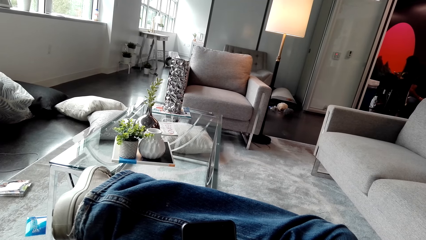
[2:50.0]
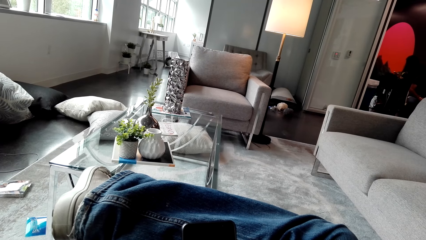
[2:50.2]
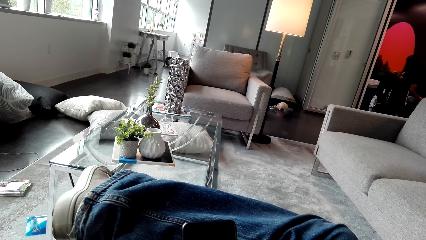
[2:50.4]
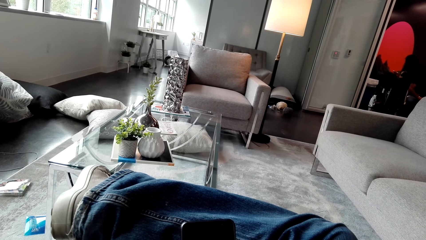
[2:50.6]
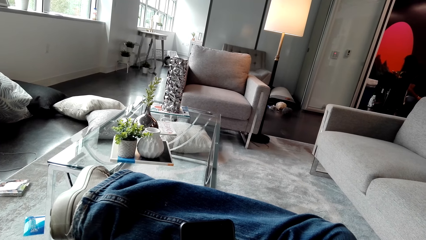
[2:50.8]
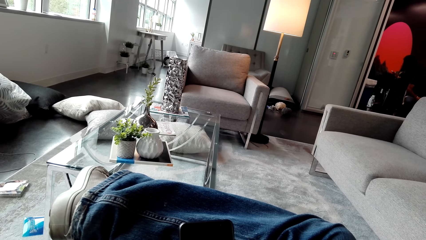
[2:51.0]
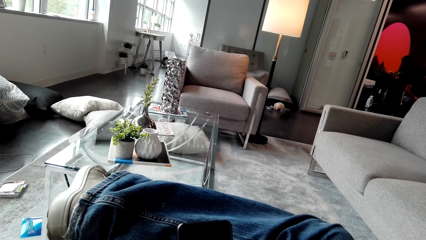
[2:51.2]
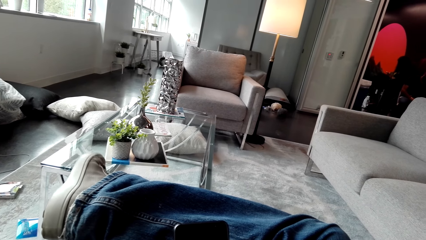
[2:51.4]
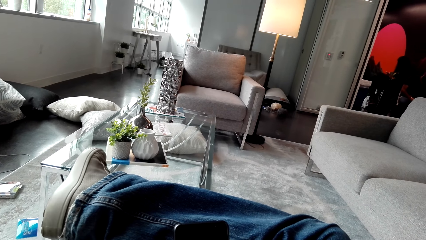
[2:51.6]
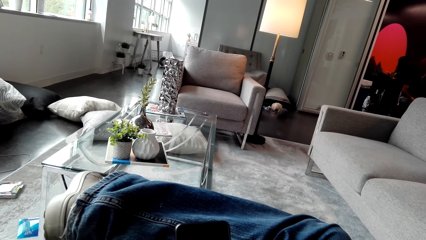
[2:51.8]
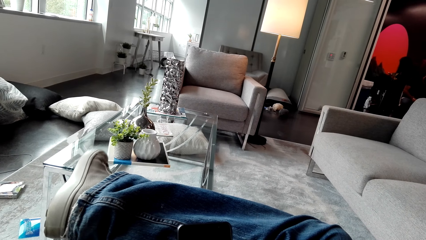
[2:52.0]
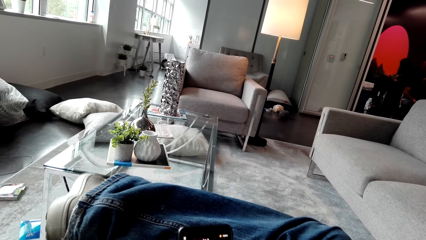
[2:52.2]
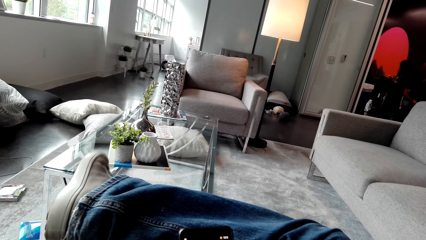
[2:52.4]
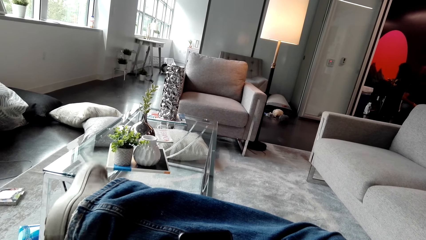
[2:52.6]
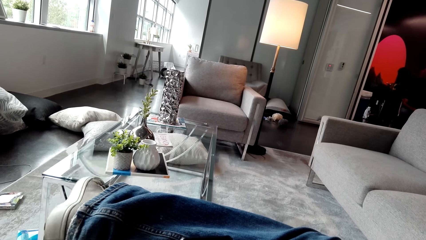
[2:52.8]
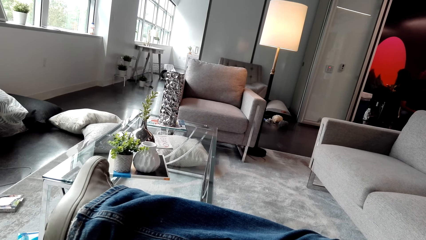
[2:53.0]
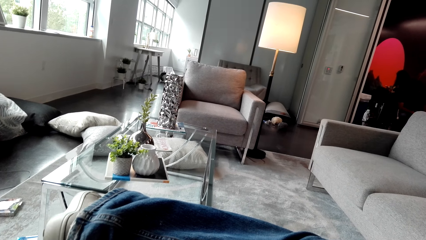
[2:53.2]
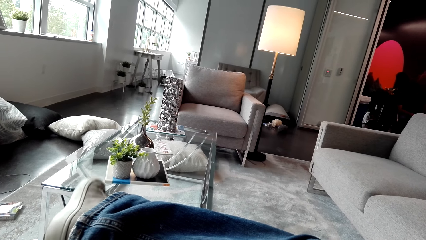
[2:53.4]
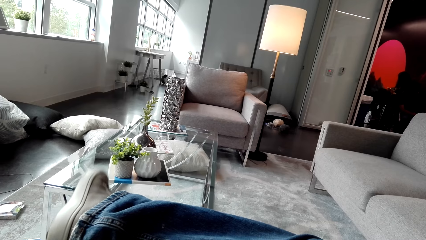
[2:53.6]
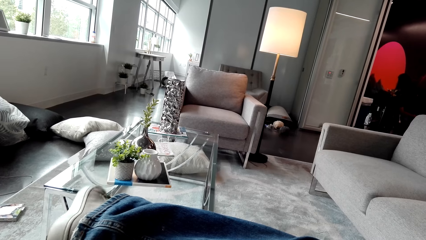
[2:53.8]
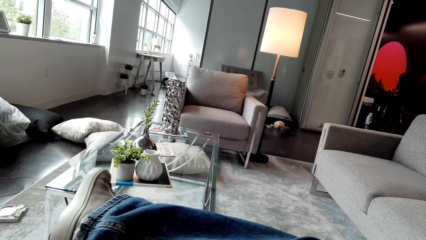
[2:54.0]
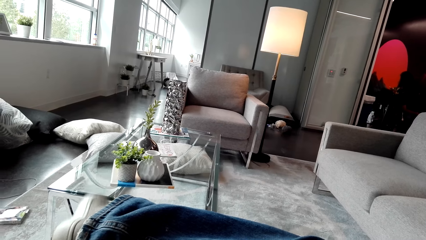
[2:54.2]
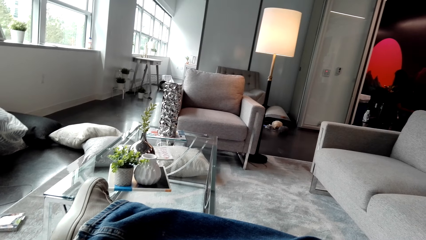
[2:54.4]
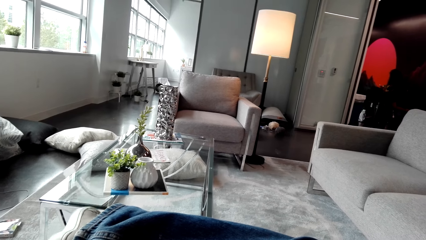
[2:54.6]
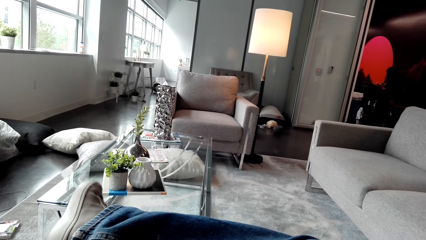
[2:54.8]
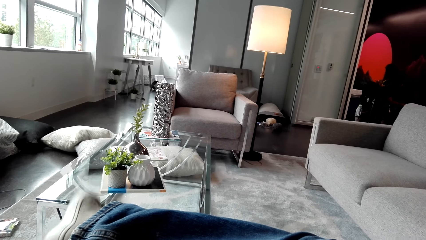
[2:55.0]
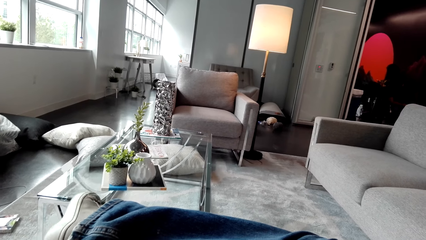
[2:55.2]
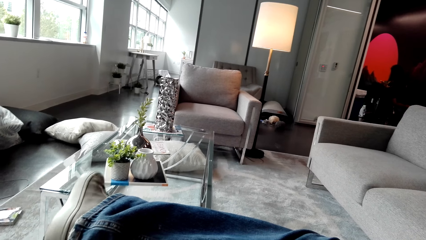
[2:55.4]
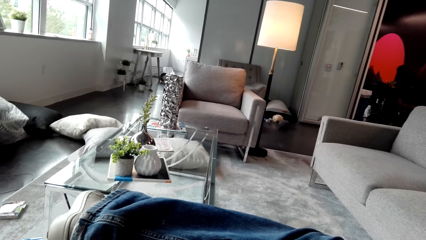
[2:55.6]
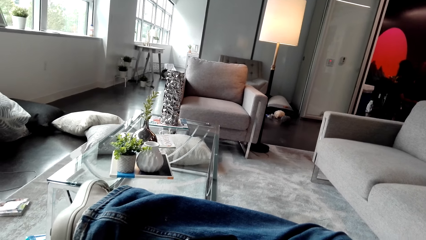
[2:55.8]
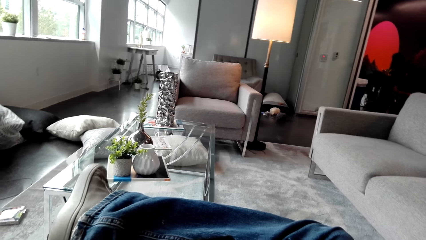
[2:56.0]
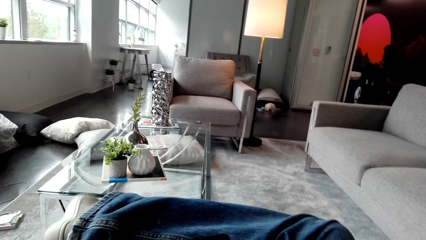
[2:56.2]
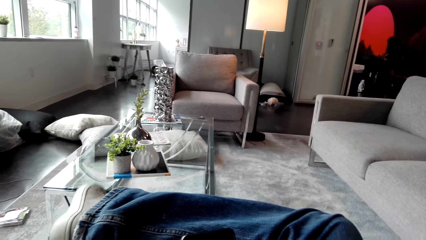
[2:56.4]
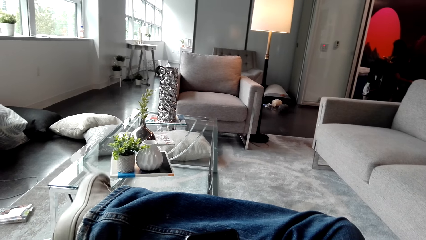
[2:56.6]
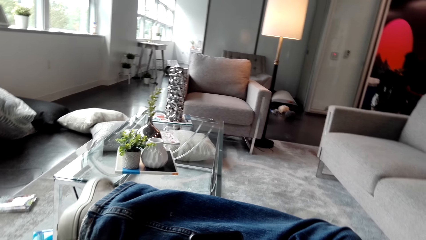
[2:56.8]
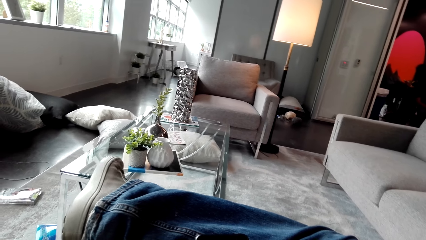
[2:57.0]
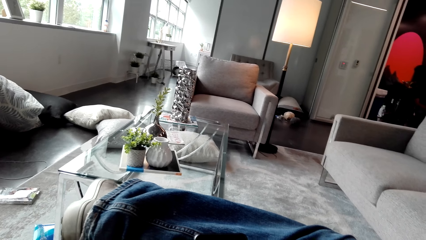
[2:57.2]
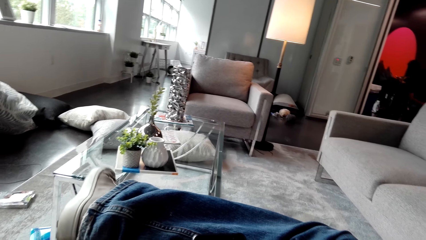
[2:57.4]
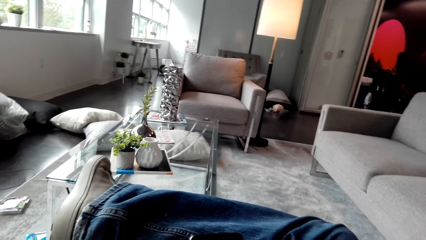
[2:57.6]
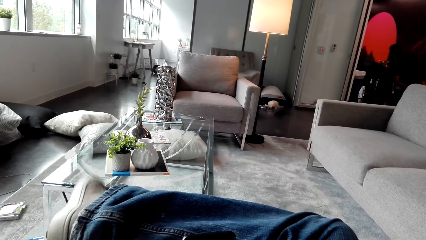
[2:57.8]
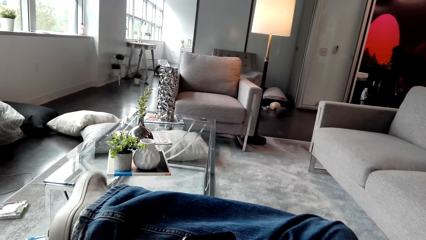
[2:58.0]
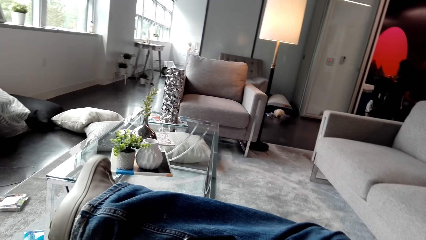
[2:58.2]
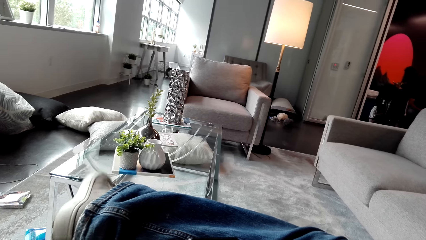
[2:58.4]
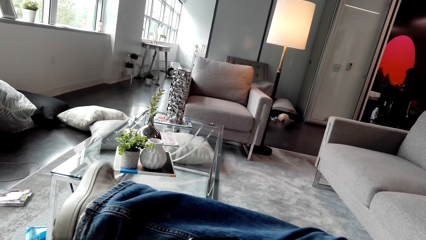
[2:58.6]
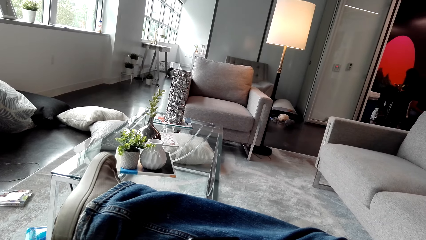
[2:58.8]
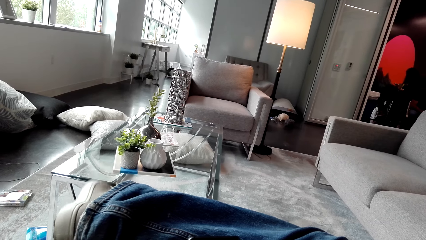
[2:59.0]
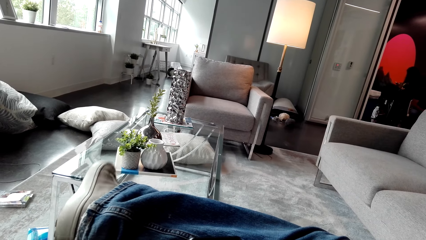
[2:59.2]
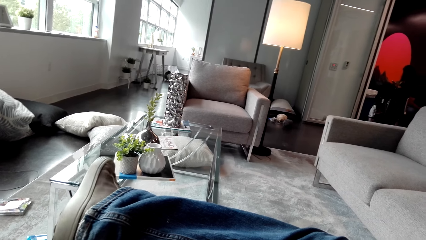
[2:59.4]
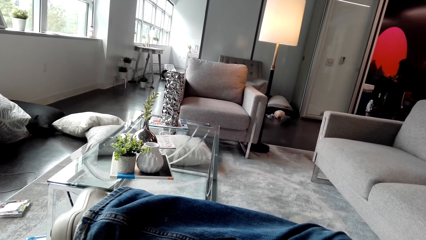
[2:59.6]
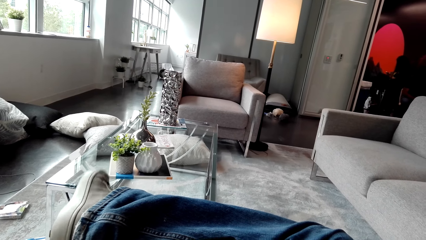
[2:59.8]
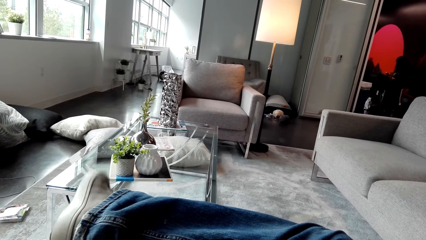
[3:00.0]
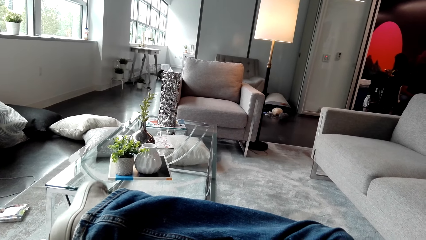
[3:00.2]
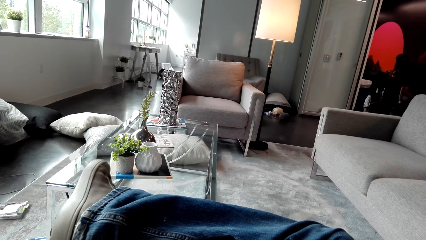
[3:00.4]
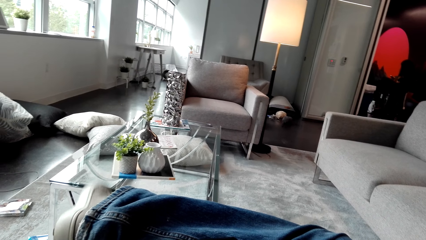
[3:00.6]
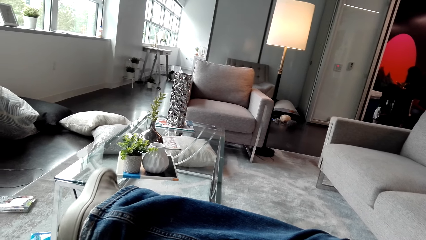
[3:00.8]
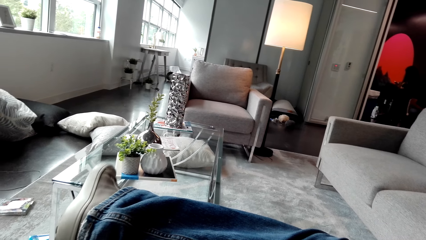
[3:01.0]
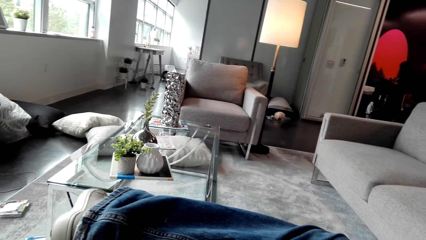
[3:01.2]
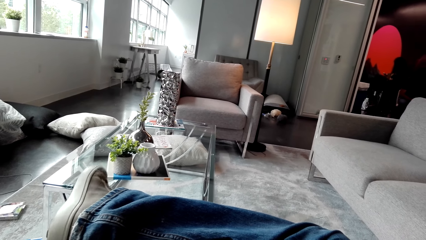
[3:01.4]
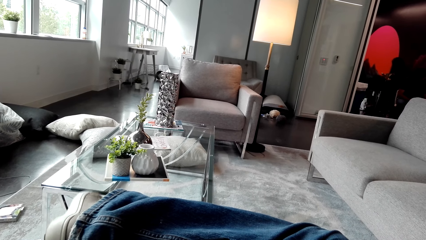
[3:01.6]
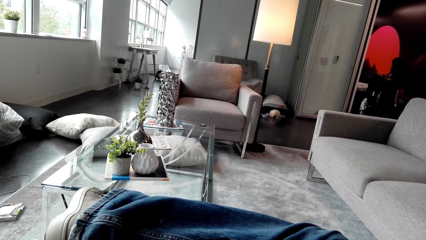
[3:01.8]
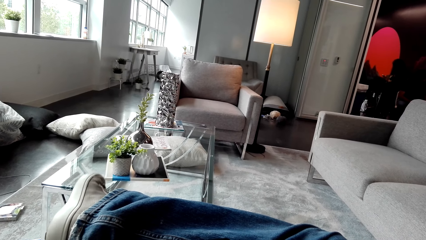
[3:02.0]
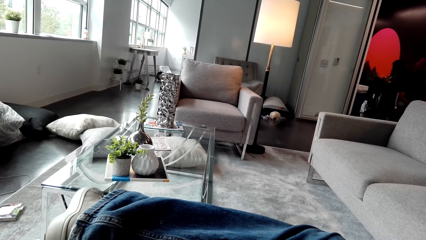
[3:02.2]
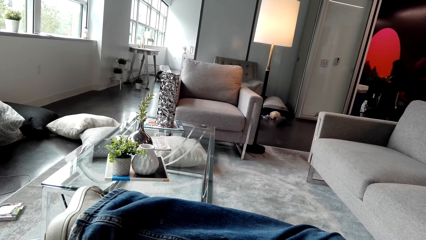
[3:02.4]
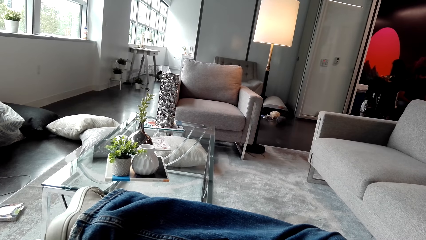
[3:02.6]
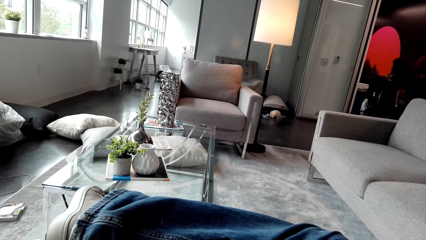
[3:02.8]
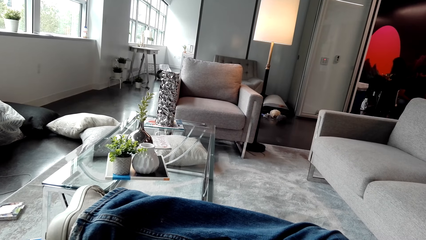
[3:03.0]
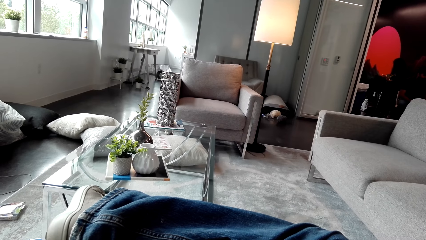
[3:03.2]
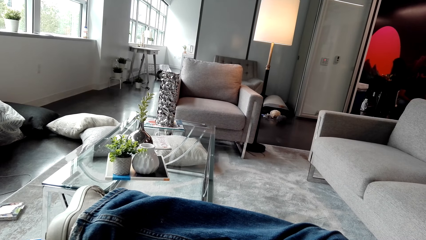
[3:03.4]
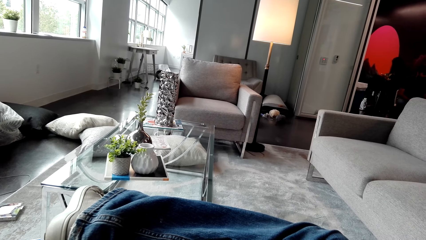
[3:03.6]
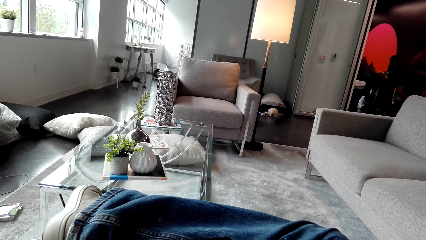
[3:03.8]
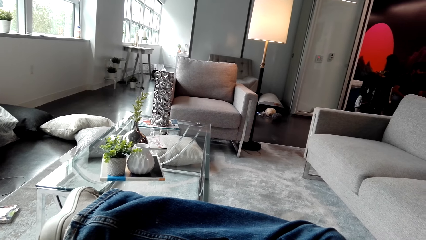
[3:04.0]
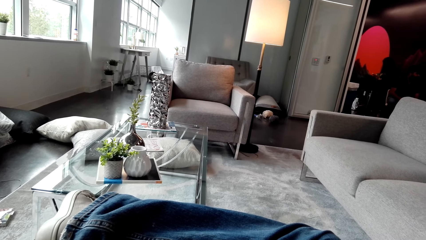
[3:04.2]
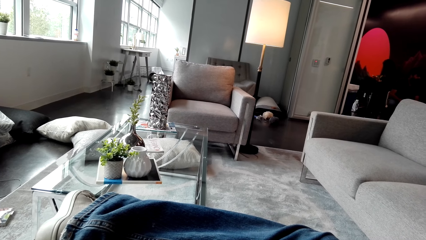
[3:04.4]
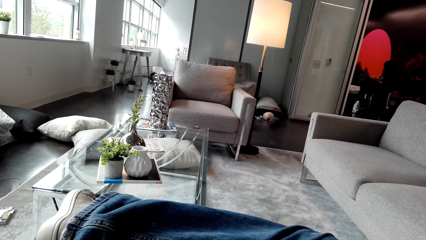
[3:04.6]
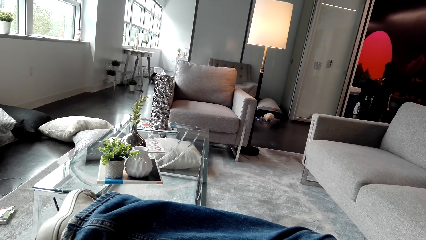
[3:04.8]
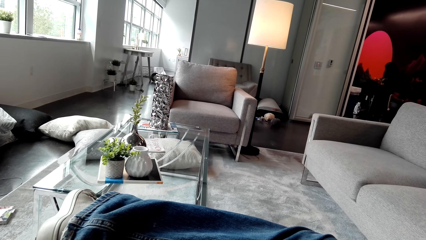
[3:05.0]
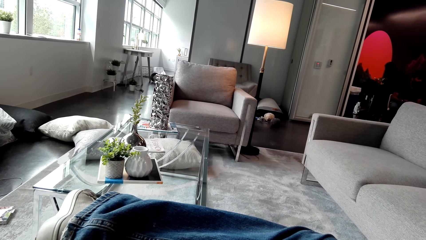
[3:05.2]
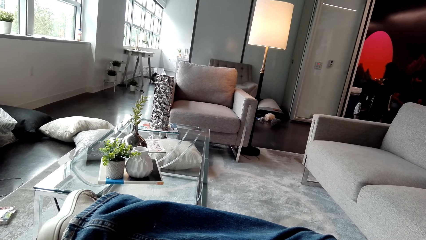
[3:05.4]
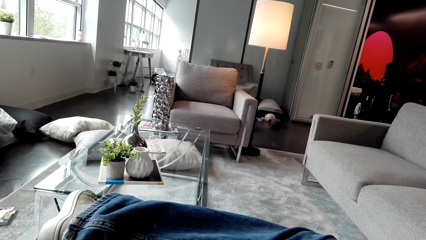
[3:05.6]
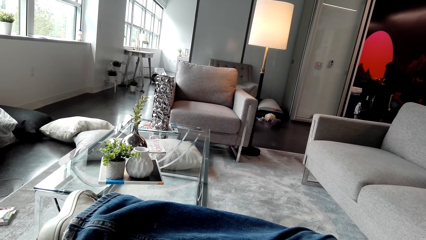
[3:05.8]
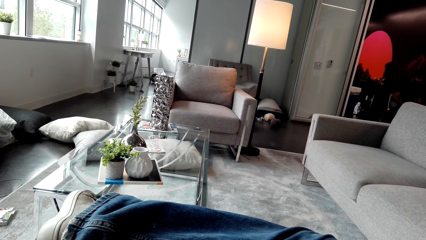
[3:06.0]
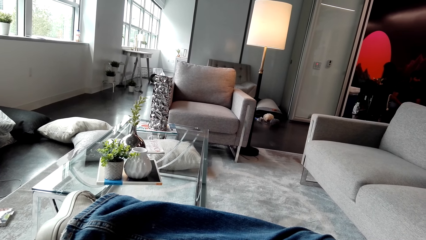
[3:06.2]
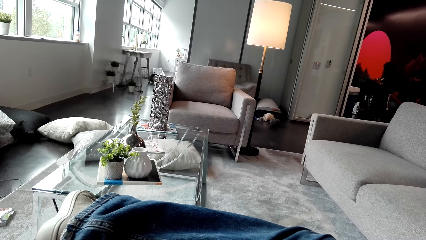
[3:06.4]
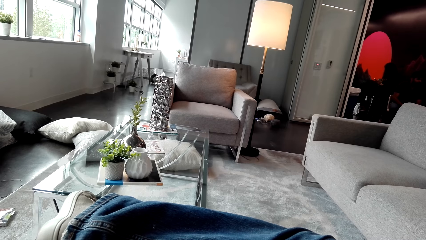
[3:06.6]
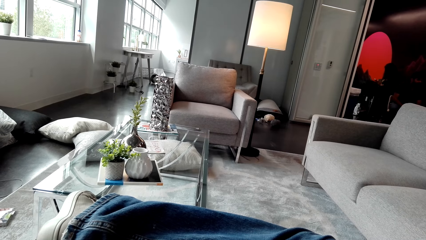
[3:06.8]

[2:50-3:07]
The camera wearer shakes his right foot. He shakes his right foot again. He moves his feet.
